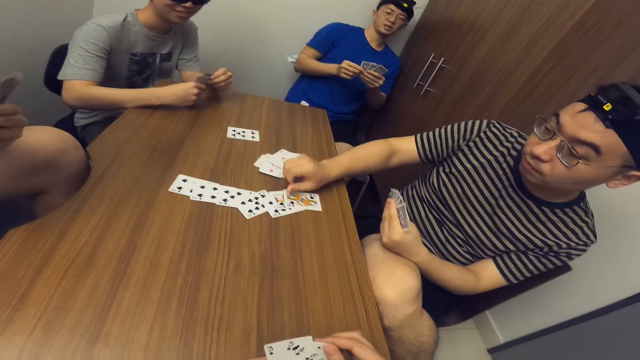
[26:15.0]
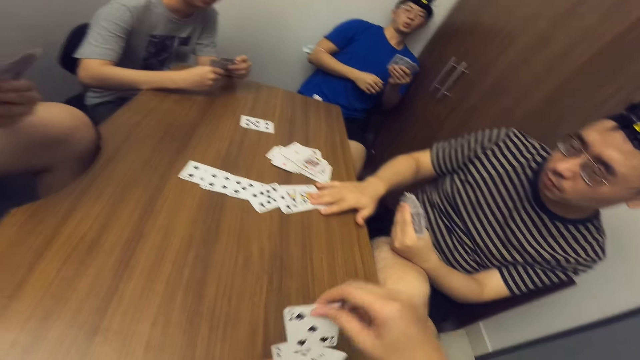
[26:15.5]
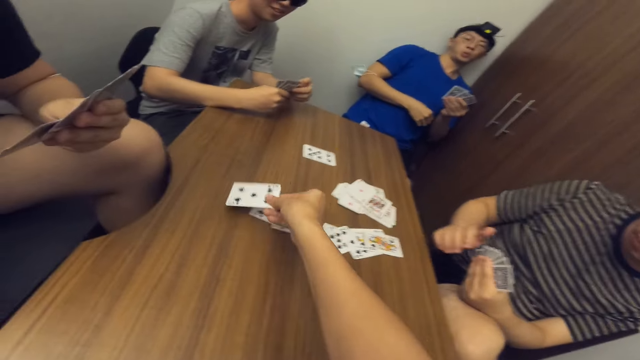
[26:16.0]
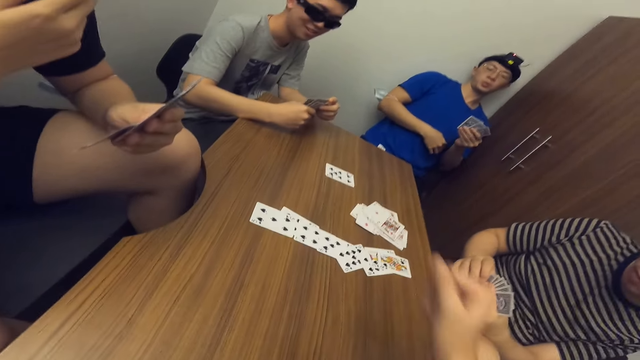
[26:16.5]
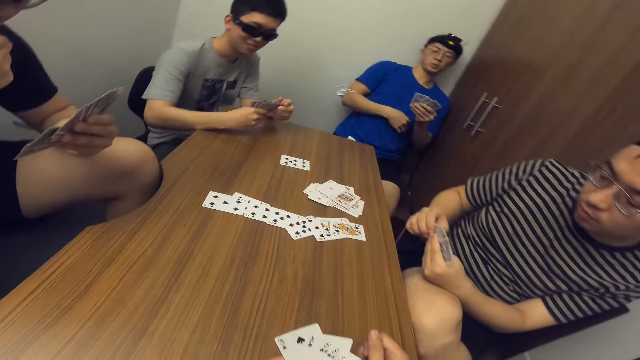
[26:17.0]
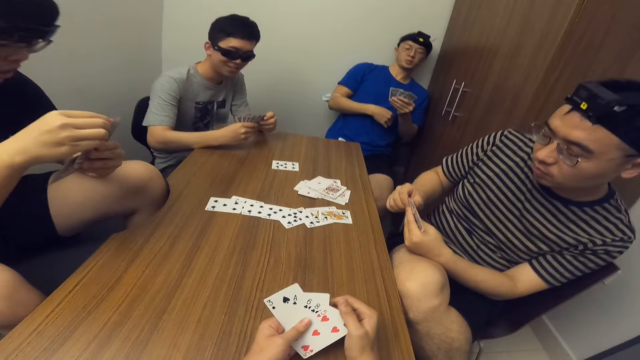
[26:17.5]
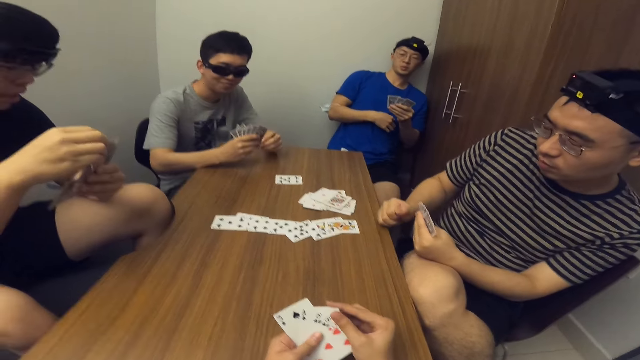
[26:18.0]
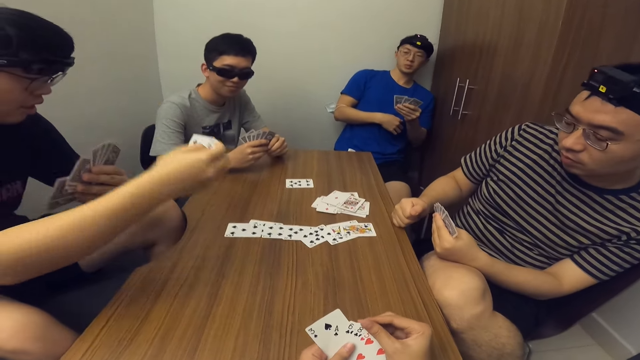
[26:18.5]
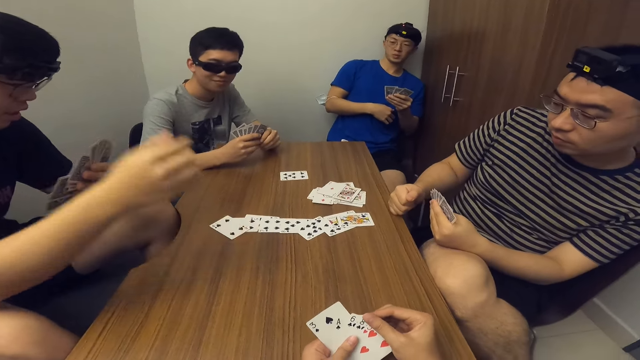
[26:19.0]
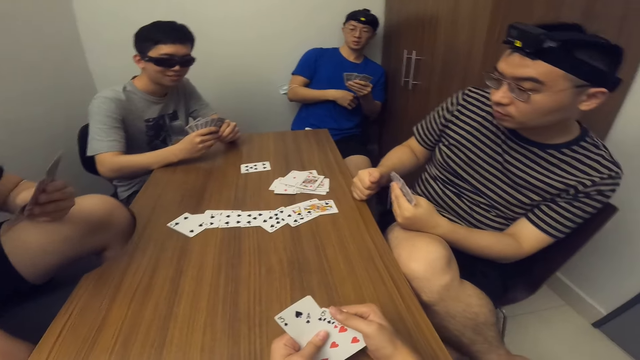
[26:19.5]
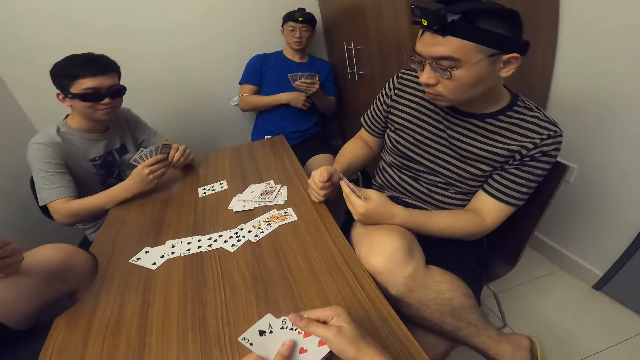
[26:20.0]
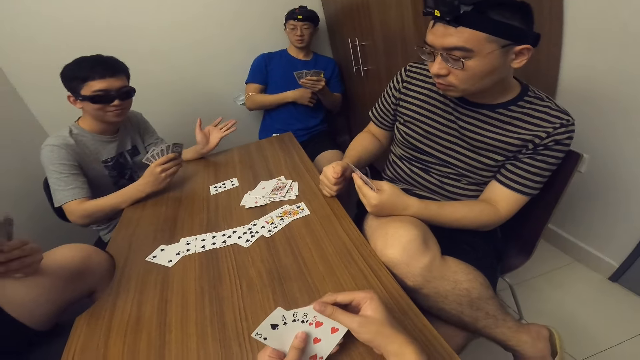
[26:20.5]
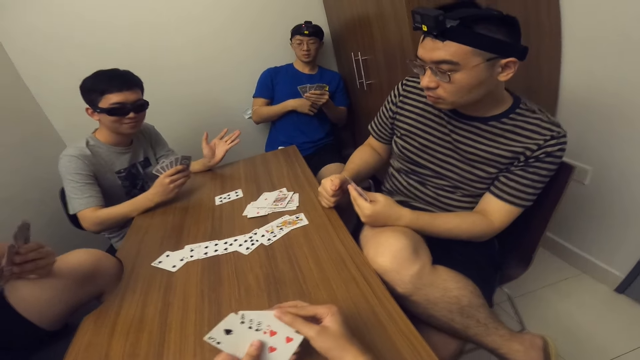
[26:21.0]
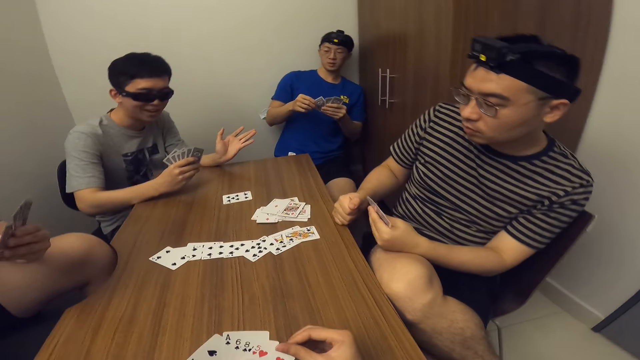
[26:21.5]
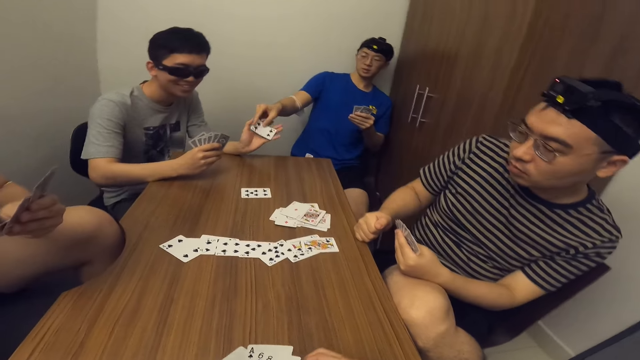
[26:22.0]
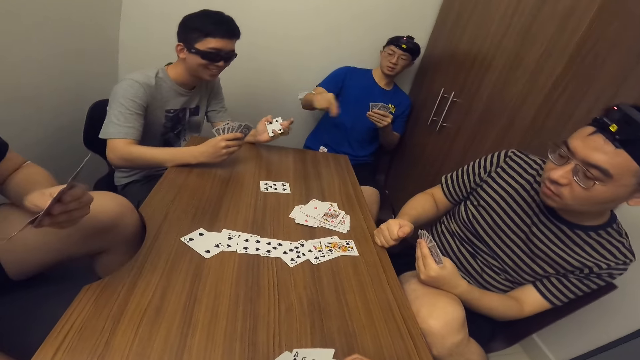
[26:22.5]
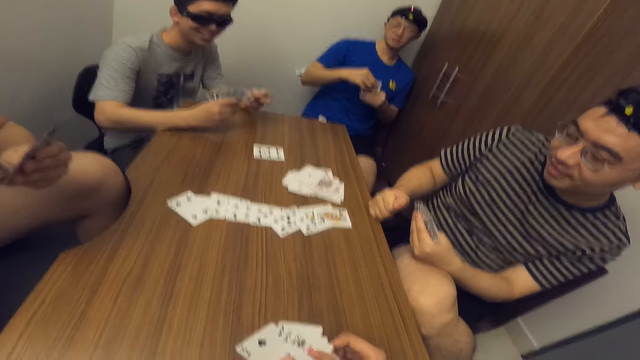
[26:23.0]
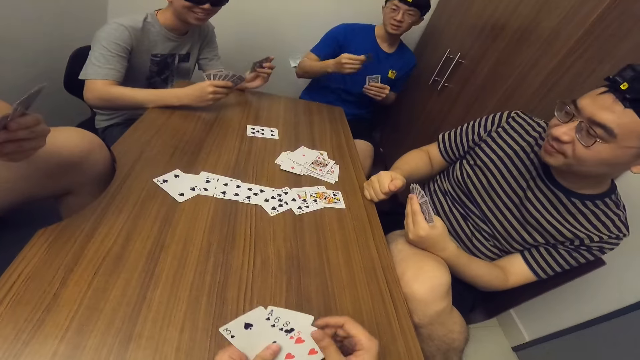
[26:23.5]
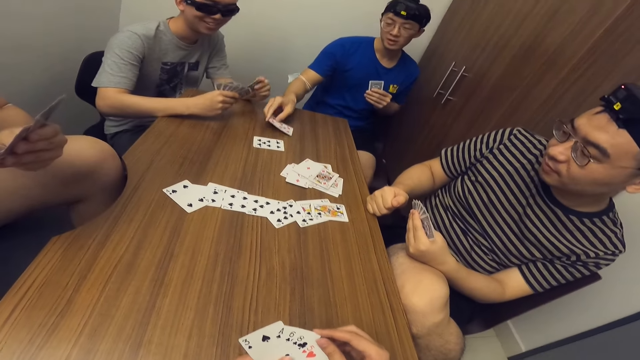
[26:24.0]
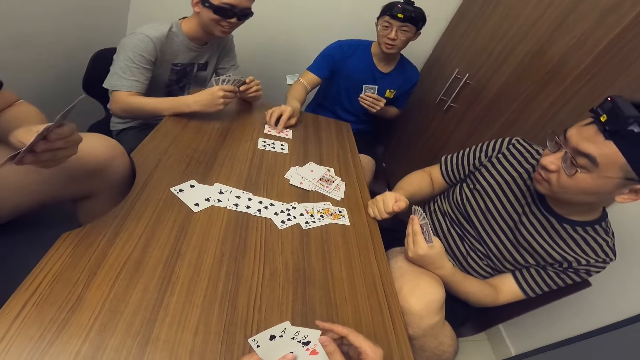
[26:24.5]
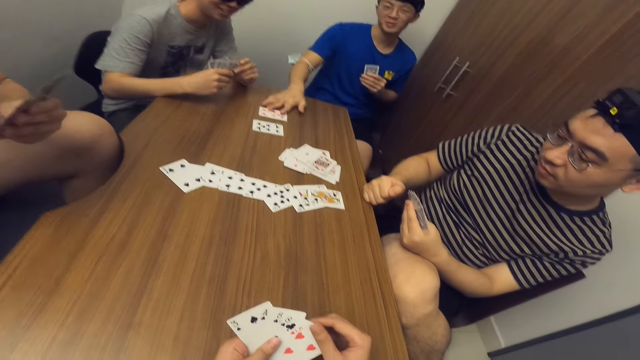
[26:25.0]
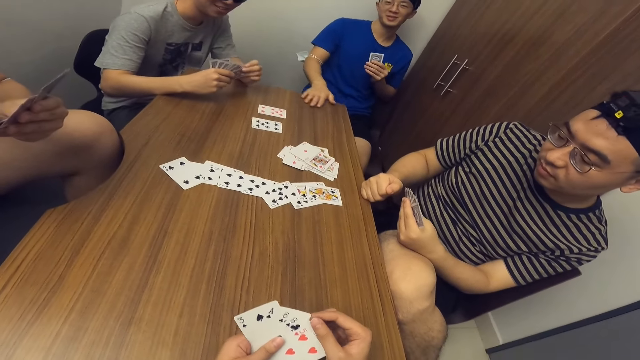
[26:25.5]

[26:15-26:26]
A man drops a card on the table with his right hand. The camera wearer drops a card on the table with his right hand. Another man drops a card on the table with his right hand. A third man stretches the hand towards a fourth man. The fourth man passes a card to the third man. The fourth man drops a card on the table with his right hand.

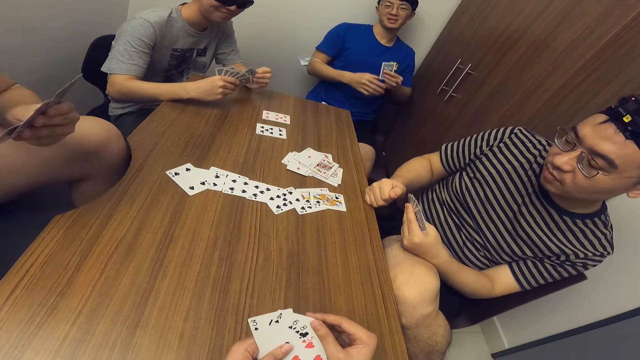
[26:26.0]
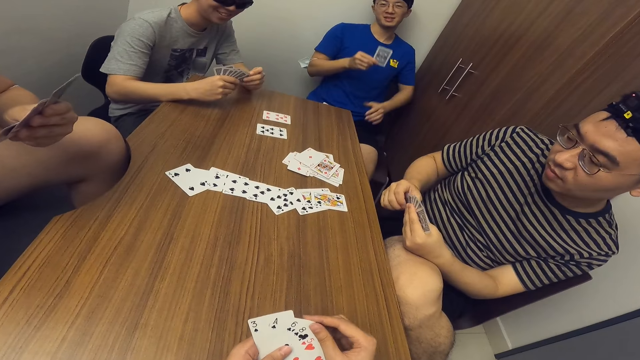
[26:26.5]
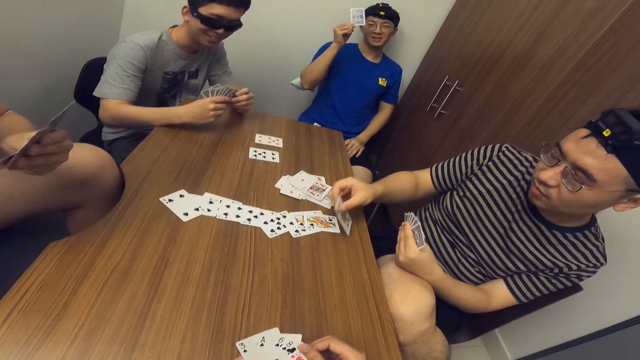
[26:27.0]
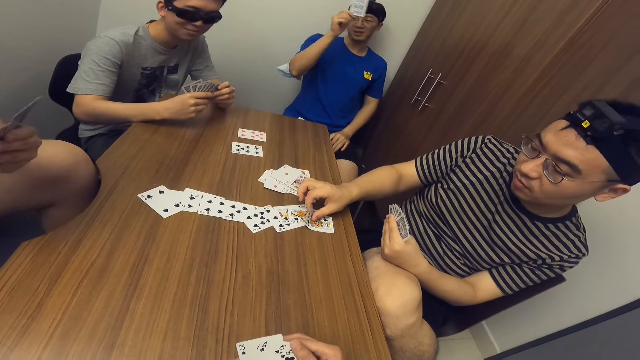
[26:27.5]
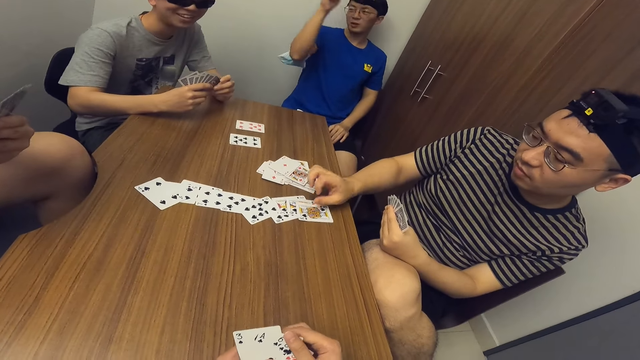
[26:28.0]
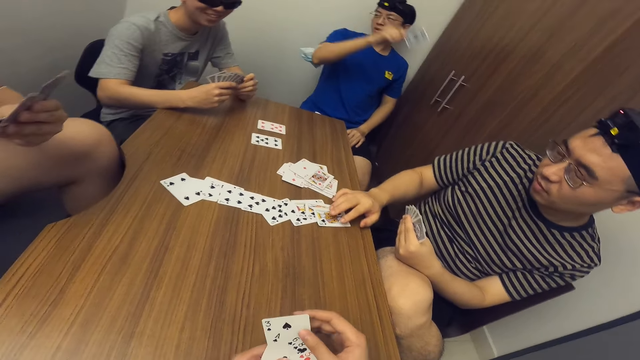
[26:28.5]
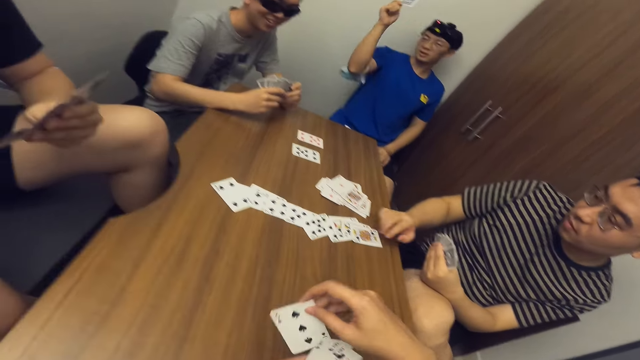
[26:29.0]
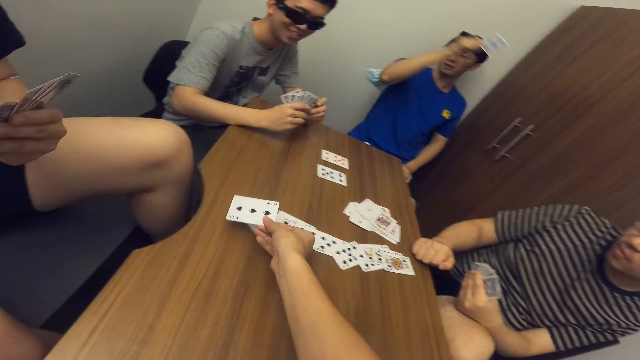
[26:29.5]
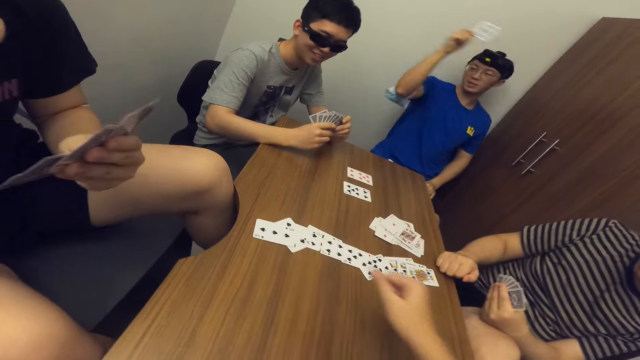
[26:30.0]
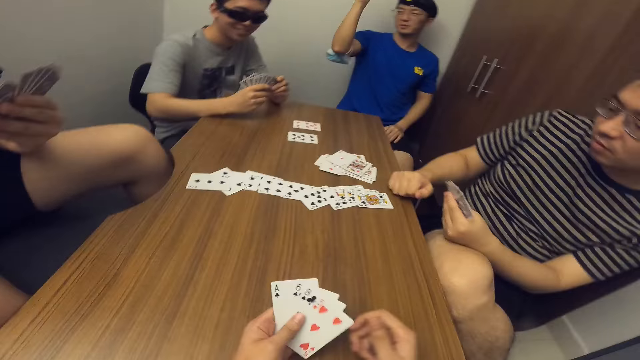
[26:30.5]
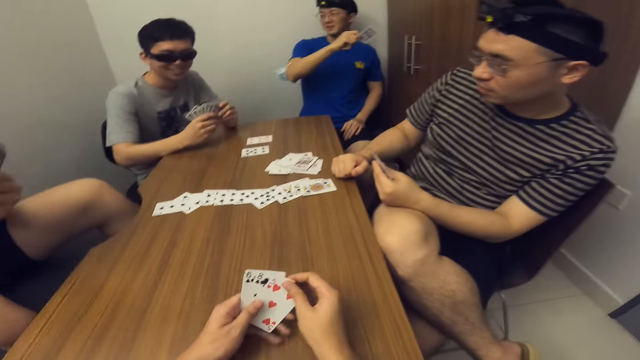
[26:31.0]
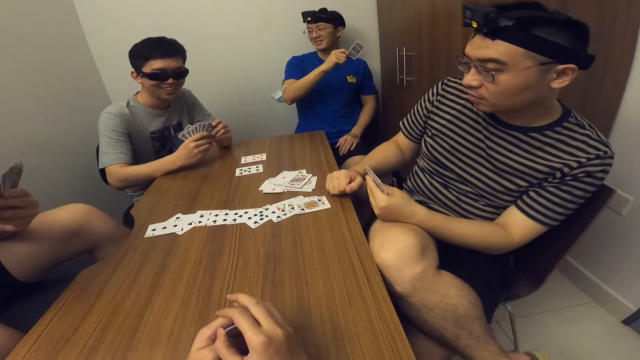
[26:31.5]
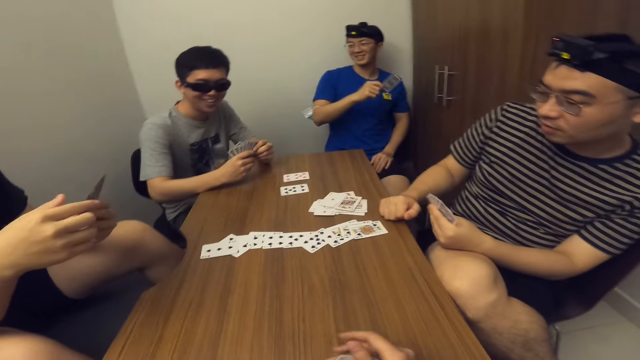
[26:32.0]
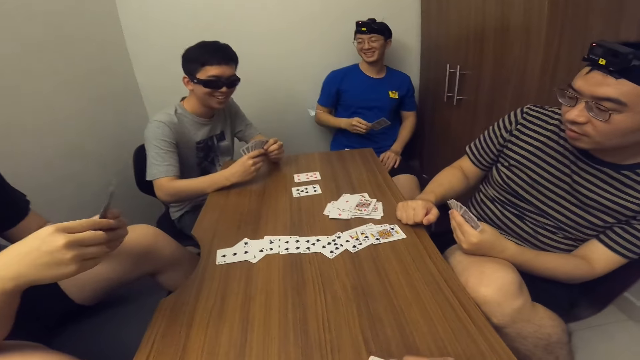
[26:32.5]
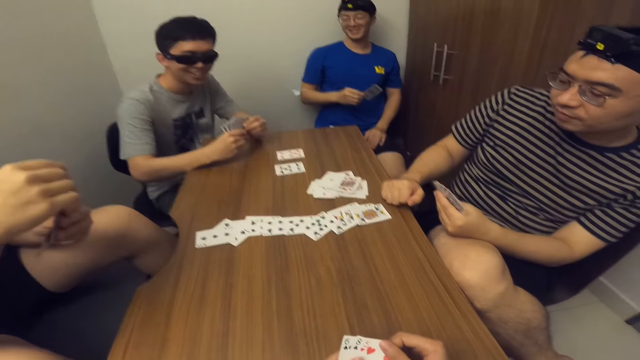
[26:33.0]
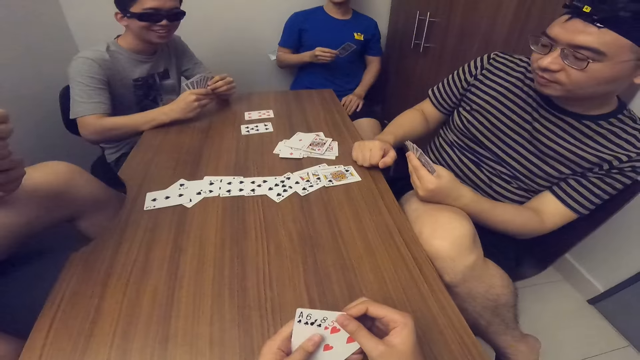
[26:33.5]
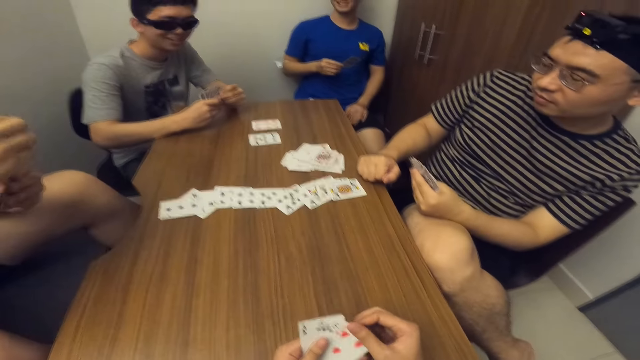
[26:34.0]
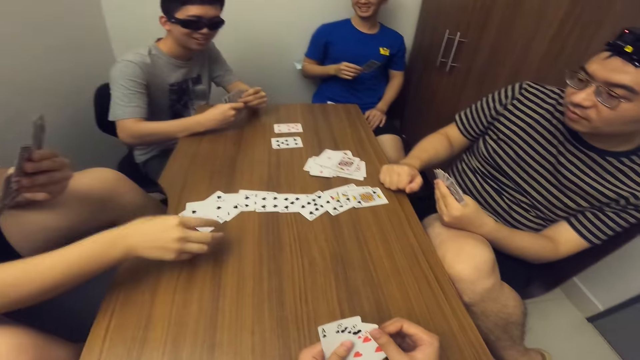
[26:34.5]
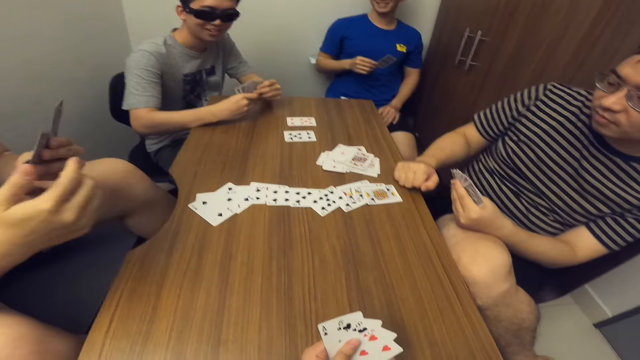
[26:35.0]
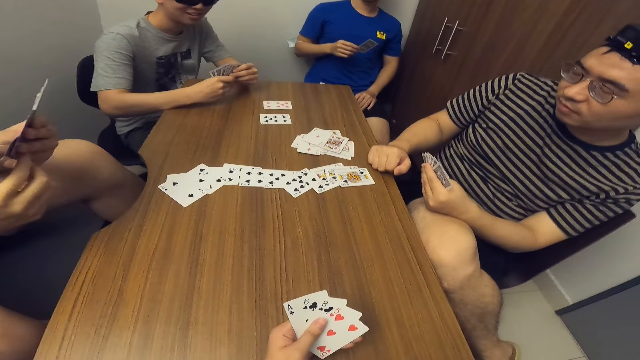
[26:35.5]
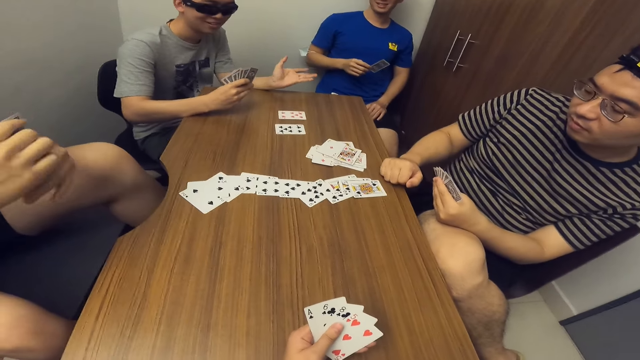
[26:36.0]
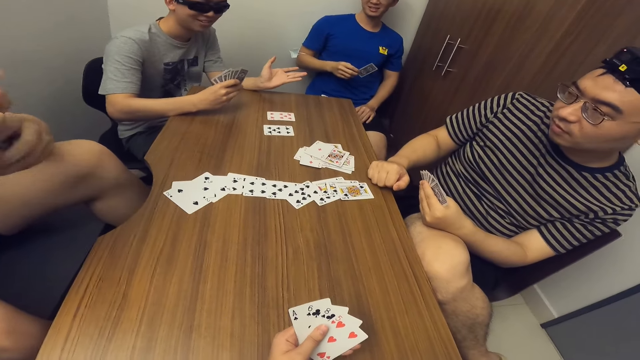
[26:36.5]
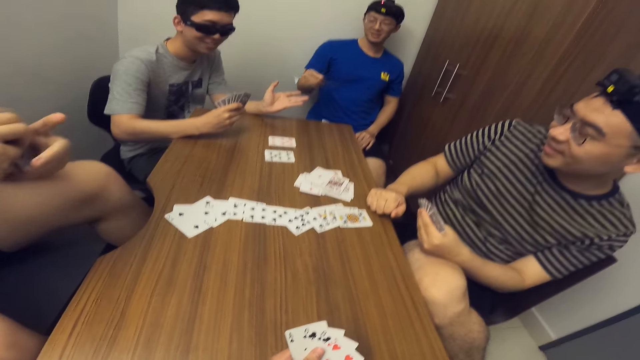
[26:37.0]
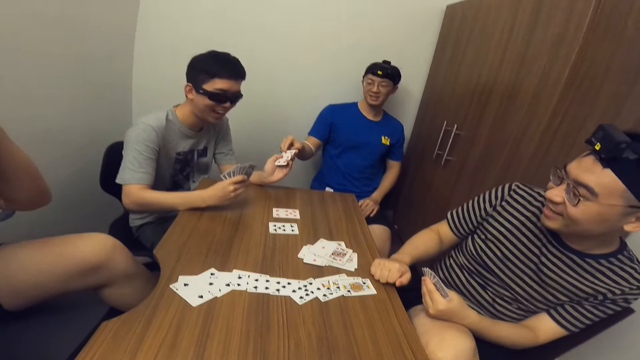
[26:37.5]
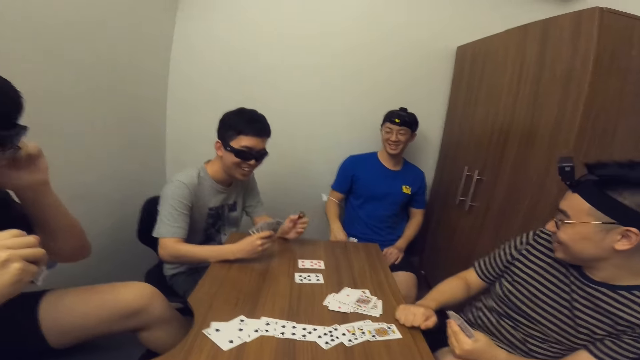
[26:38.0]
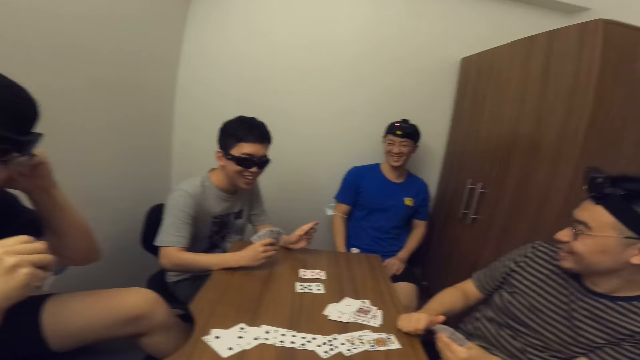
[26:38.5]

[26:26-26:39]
A man passes a card in his left hand to his right hand. The man waves his last card. Another man drops a card on the table with his right hand. The camera wearer drops a card on the table with his right hand. The first man lifts up the card. A third man drops a card on the table with his right hand. A fourth man stretches the hand towards the first man. The first man passes a card to the fourth man.
